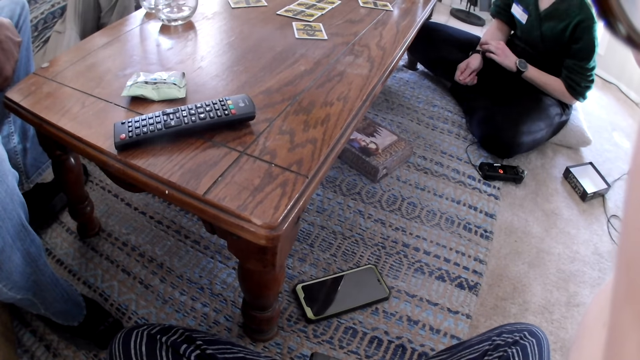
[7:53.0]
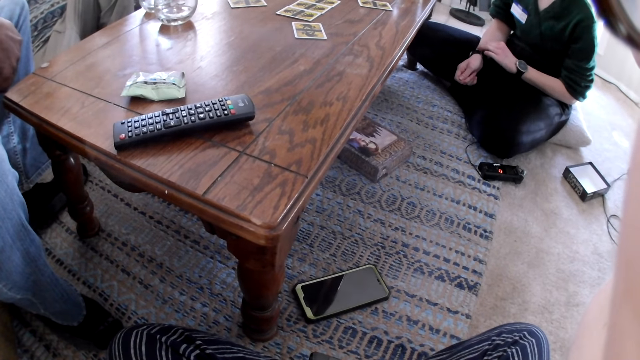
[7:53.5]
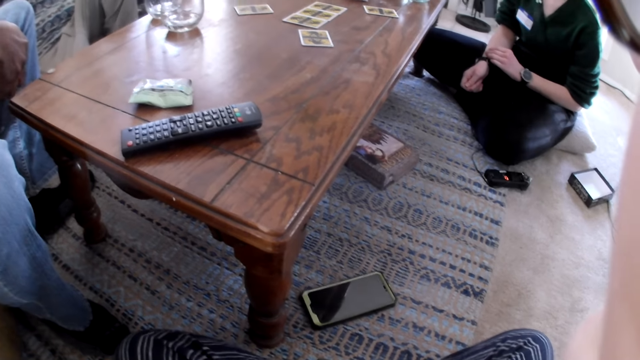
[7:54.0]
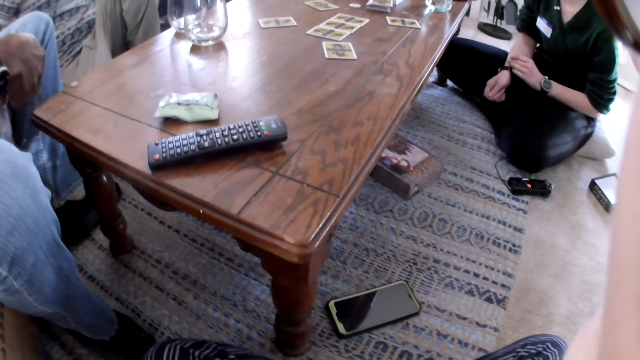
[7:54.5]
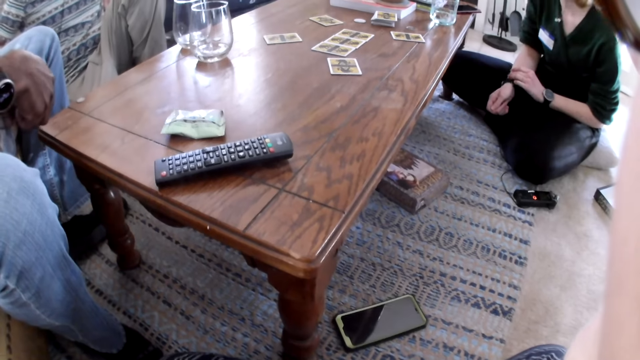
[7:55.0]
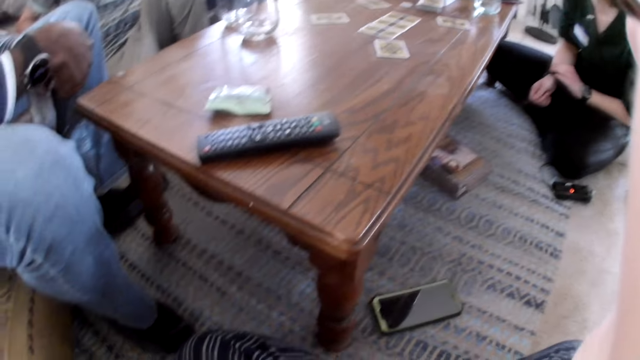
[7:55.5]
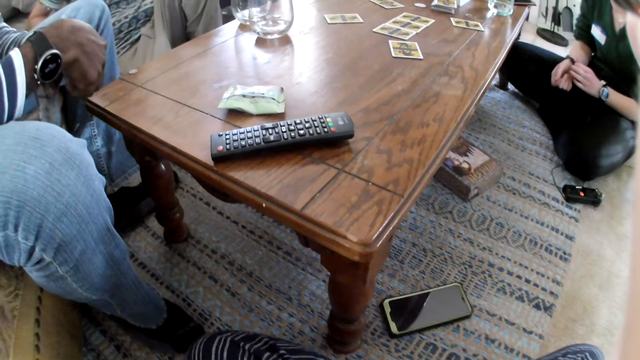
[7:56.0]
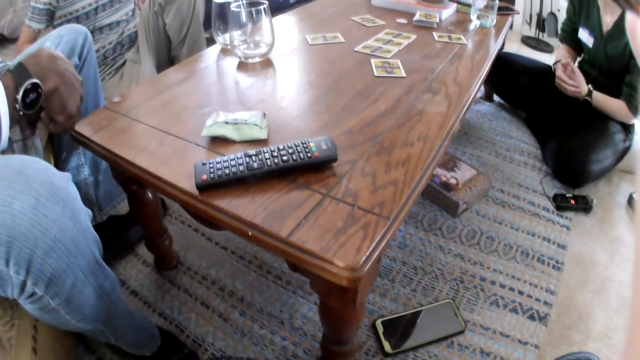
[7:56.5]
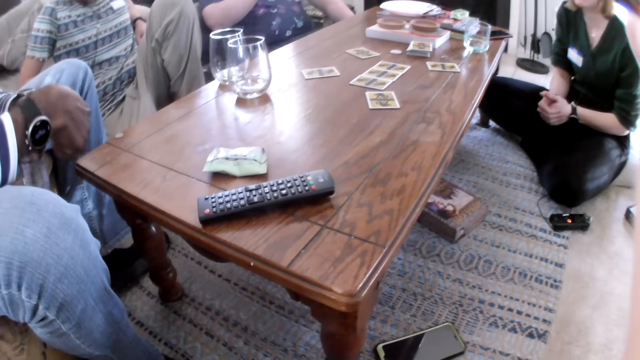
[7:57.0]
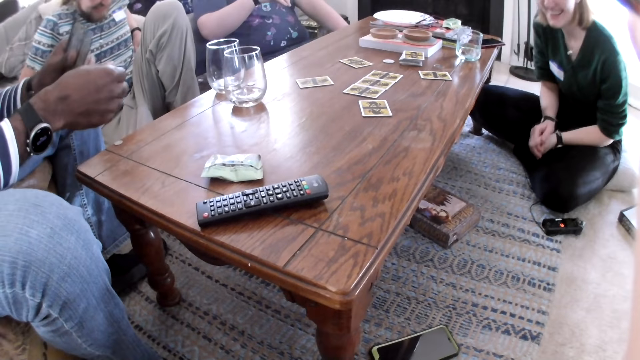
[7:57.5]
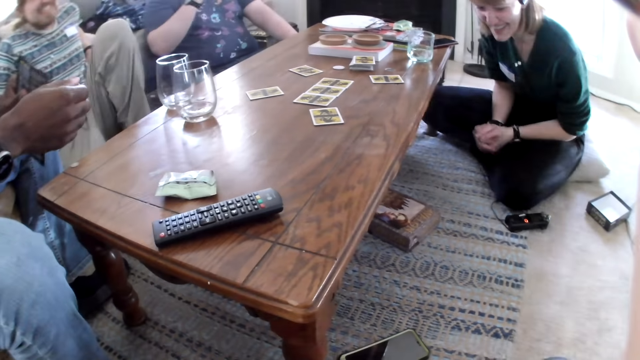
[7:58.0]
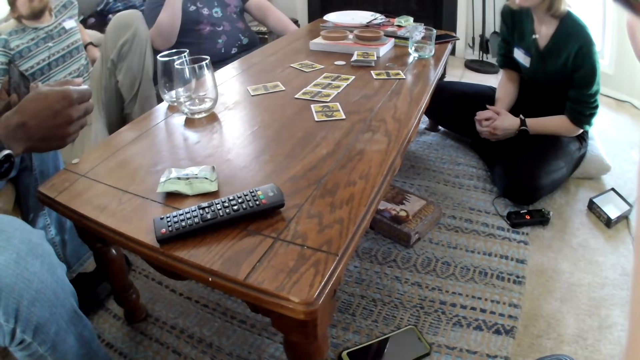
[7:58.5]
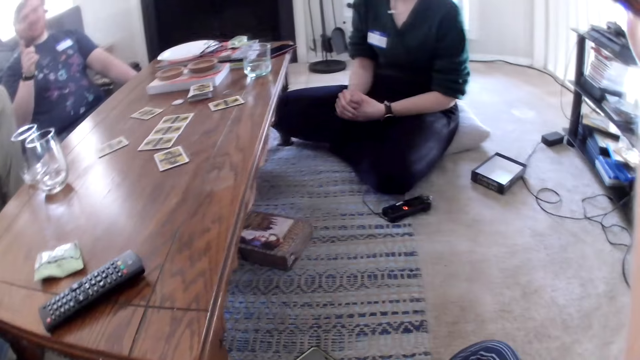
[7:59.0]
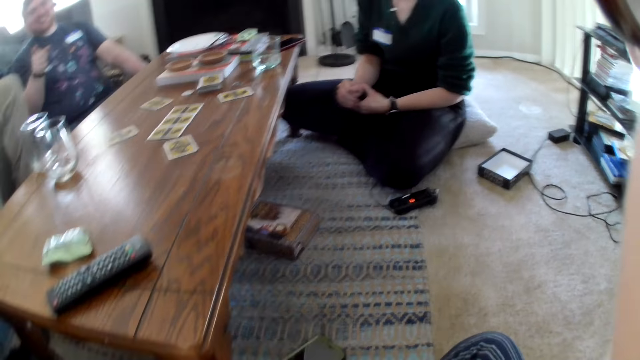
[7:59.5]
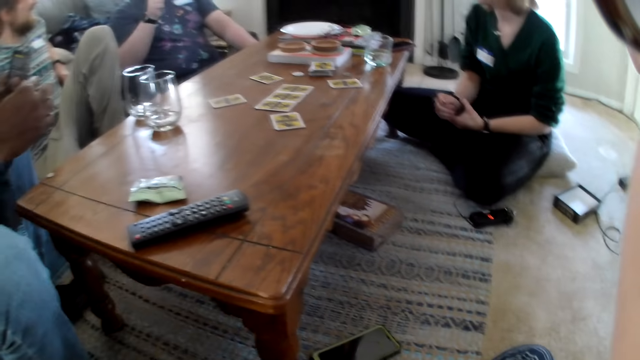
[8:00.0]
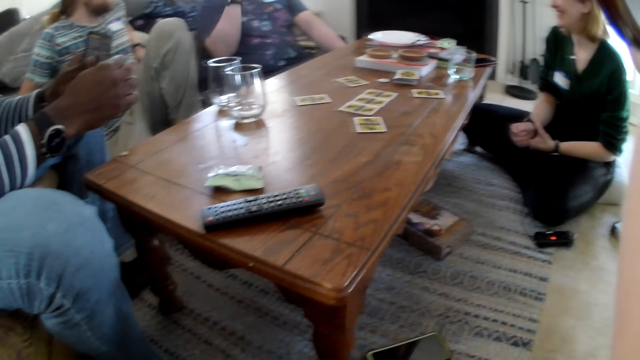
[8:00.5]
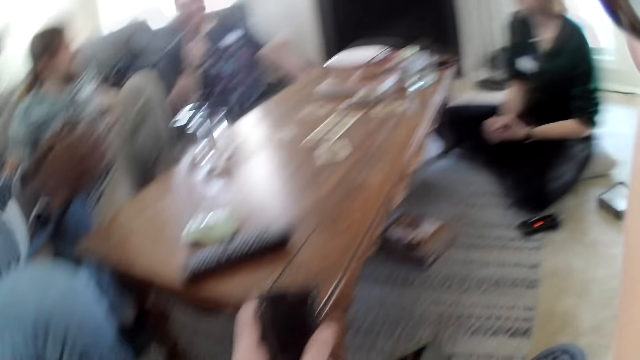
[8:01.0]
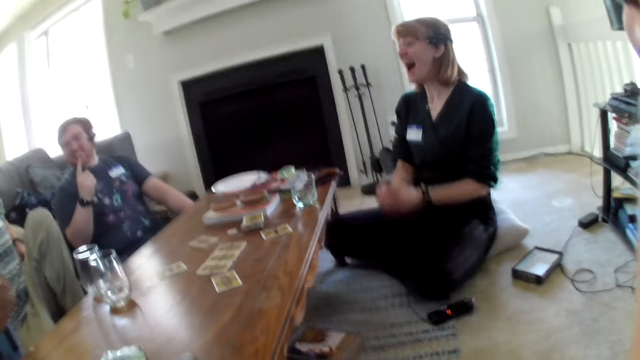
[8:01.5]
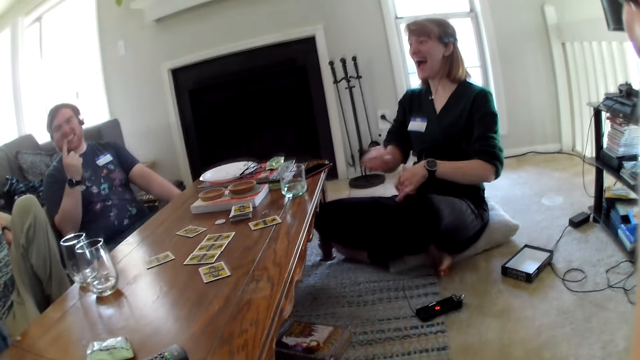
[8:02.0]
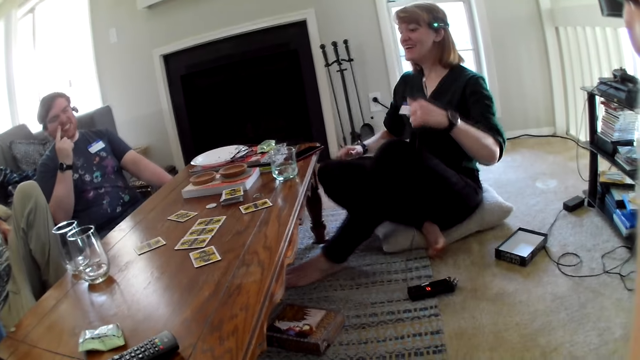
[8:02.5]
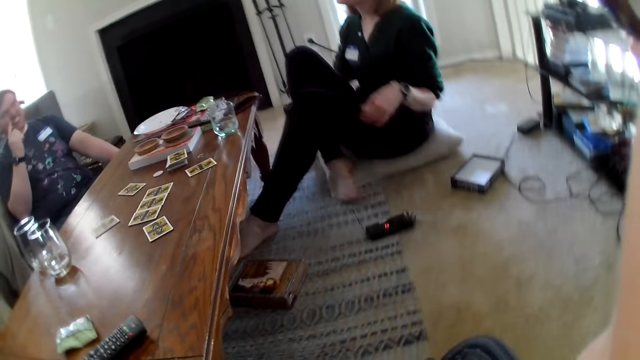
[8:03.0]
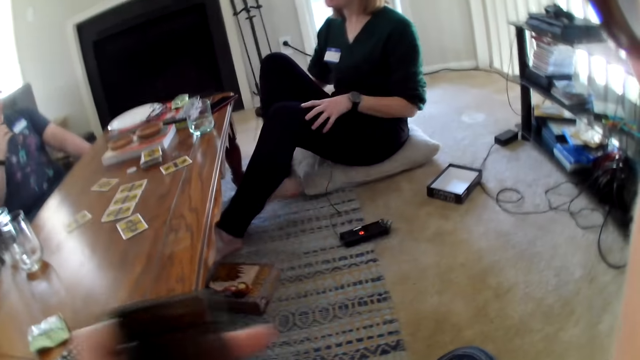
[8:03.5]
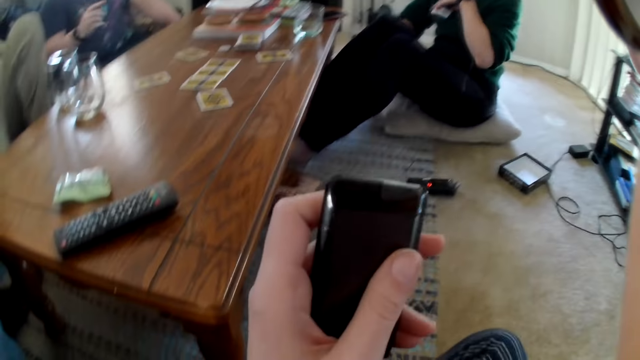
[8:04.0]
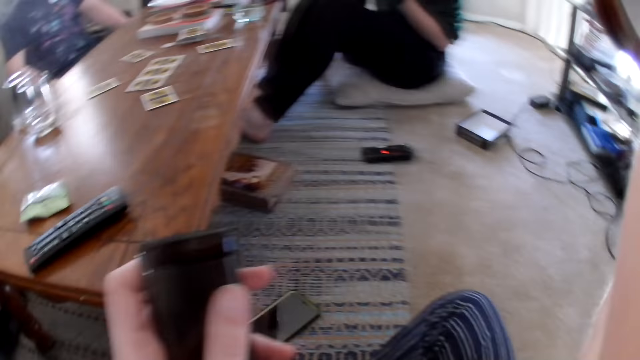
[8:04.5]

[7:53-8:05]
The woman adjusts the wristwatch on her left hand with her right hand. The man holds the game manual with both hands.

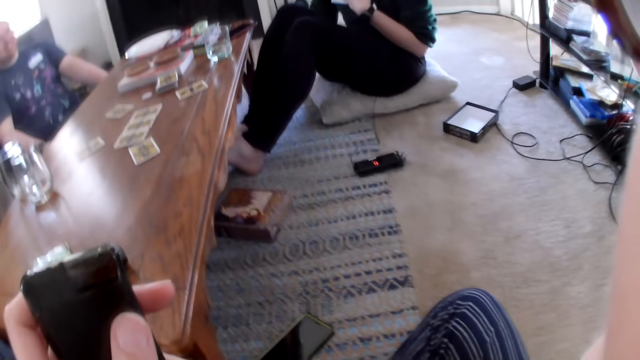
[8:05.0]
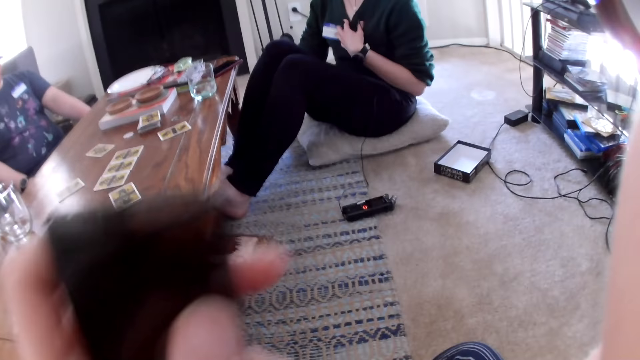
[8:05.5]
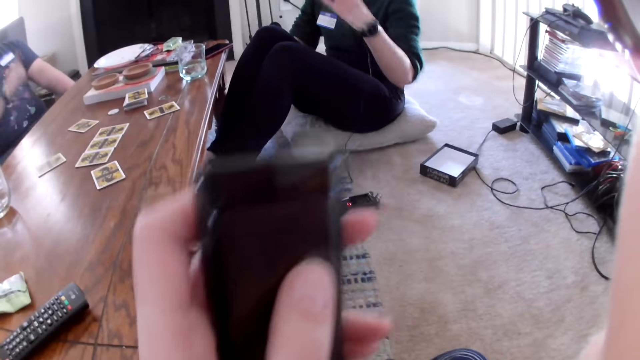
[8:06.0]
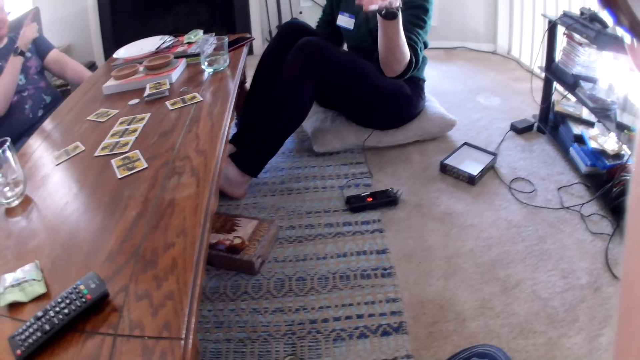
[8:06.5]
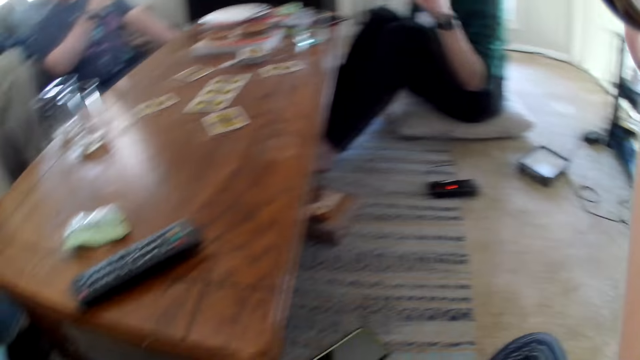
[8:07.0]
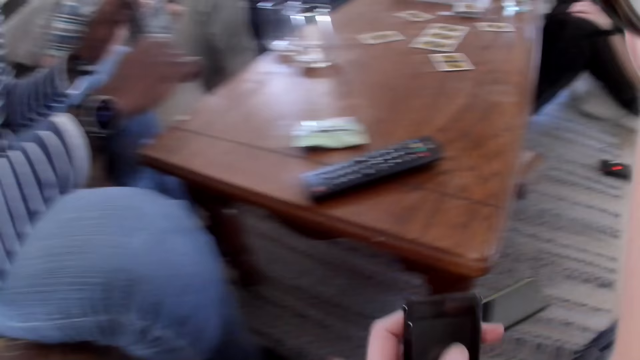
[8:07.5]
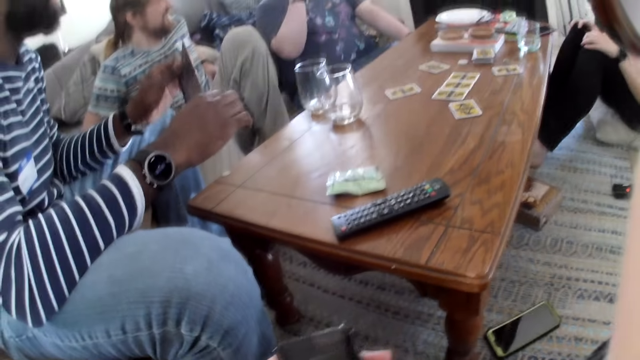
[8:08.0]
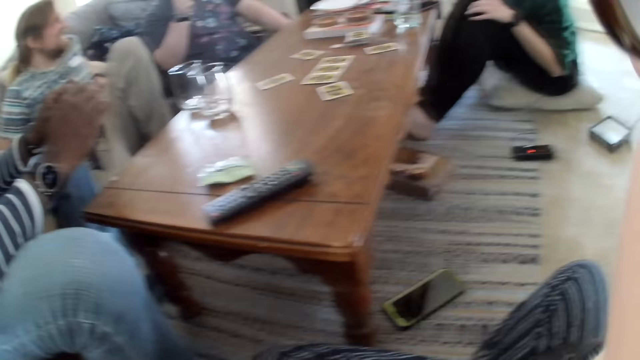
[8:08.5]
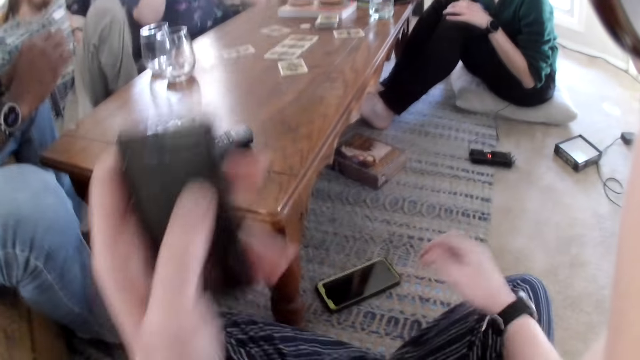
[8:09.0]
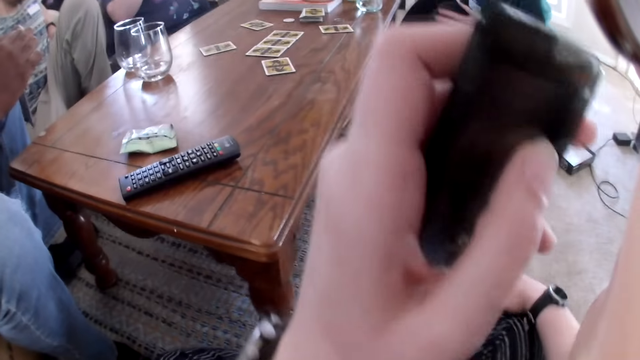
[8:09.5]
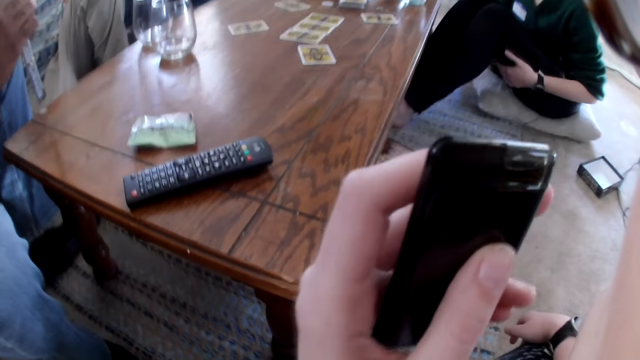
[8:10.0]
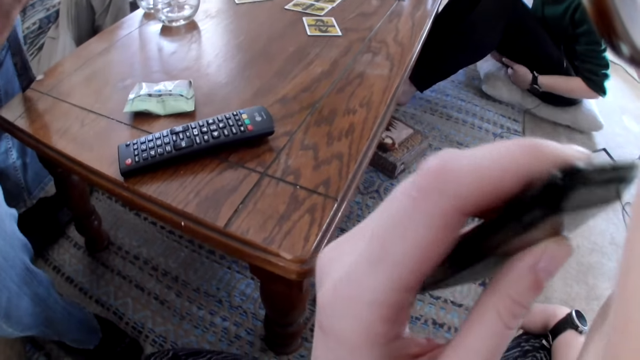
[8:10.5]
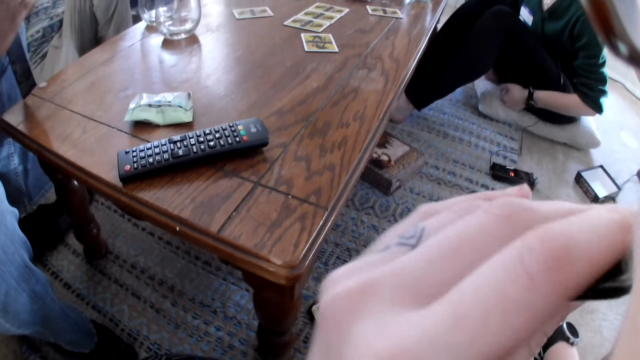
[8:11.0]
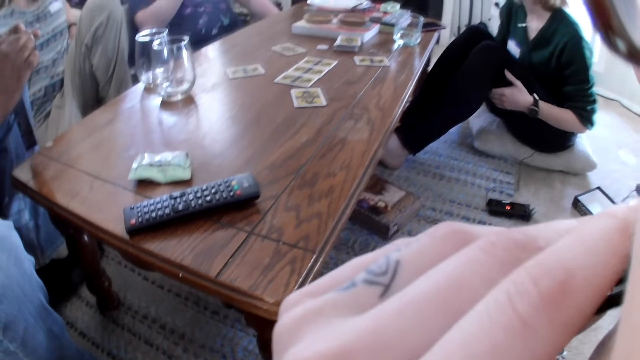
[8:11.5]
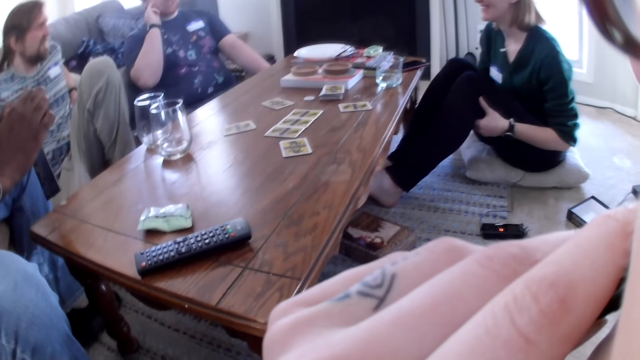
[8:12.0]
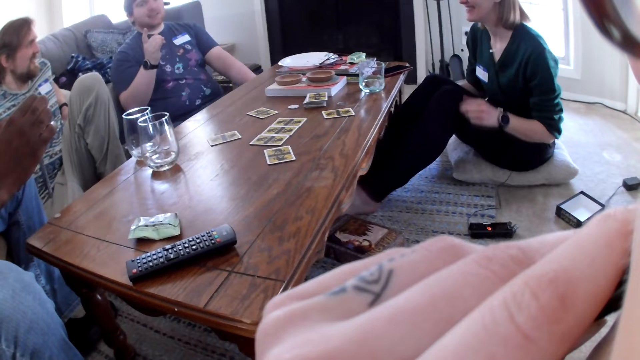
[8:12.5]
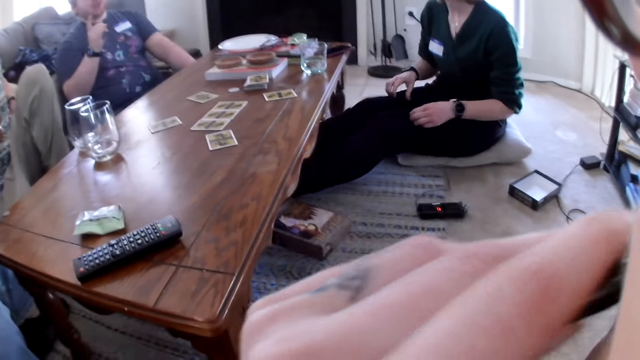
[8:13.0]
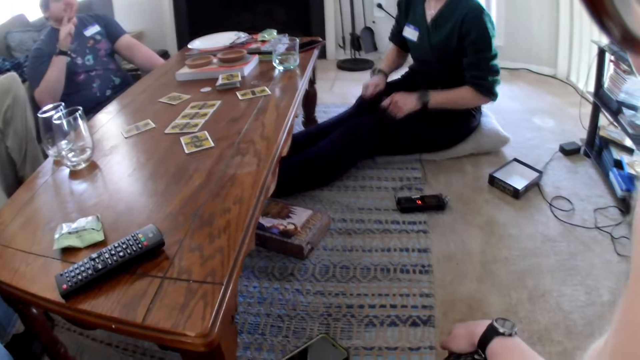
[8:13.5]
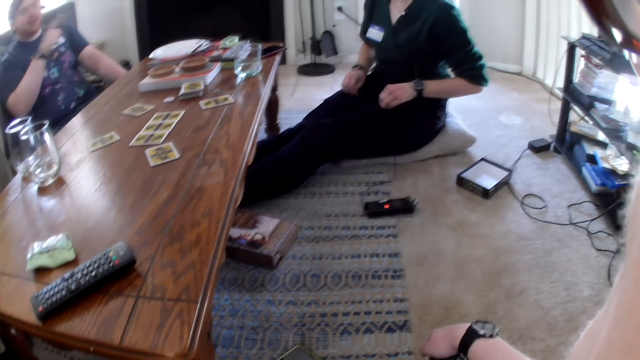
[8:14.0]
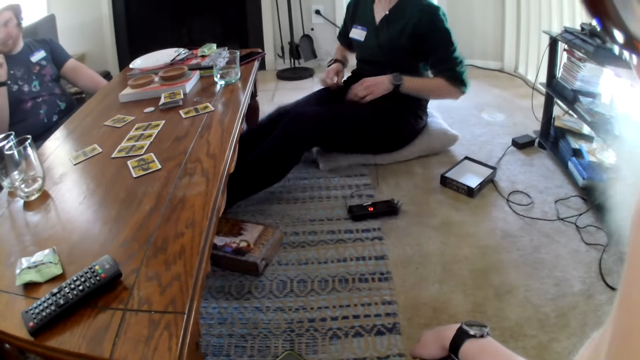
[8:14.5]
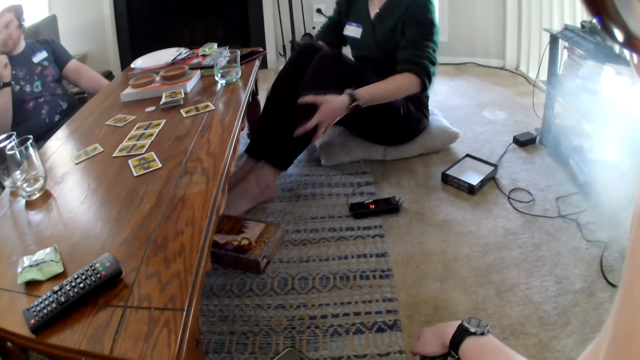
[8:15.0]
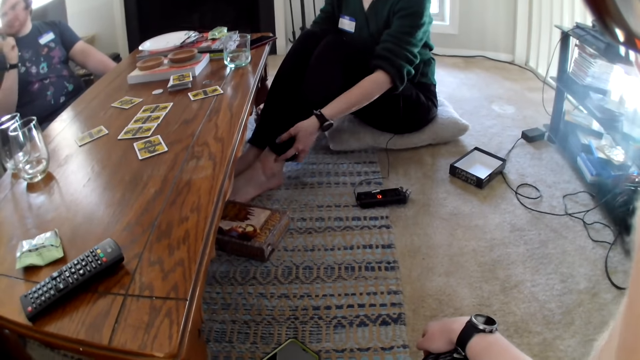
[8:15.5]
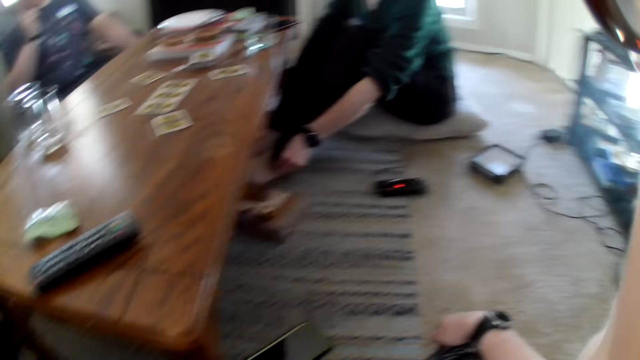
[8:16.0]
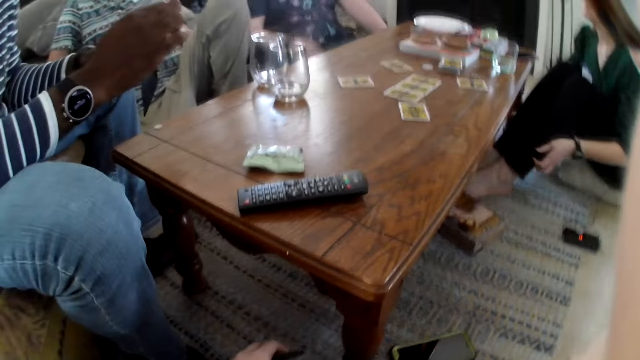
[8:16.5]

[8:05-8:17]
The man plays with the game manual in both hands. The camera wearer smokes the e-cigarette in her left hand.
